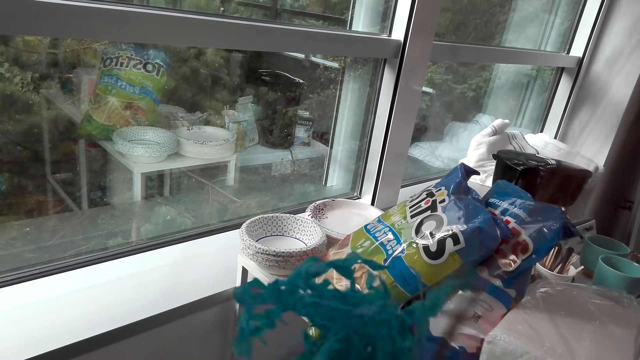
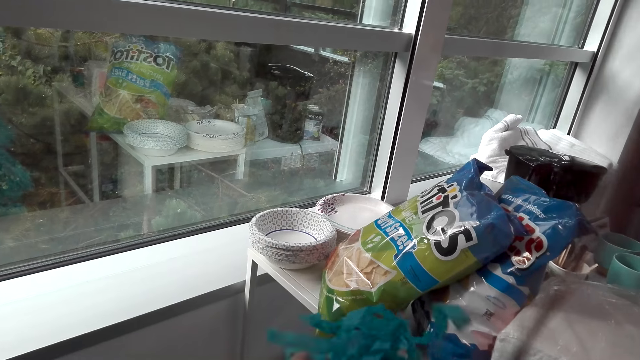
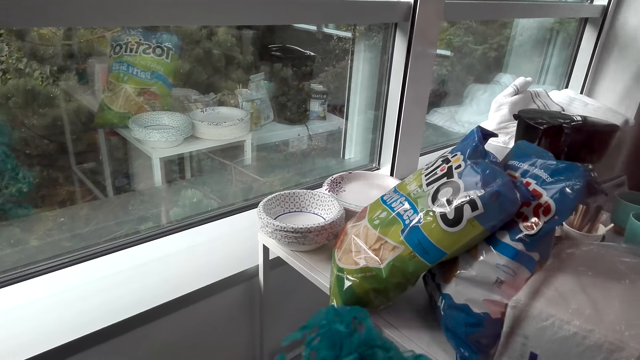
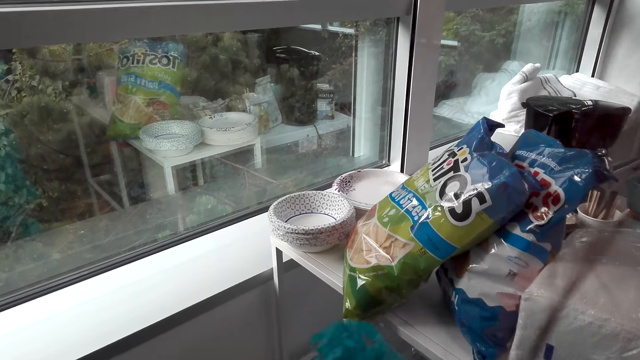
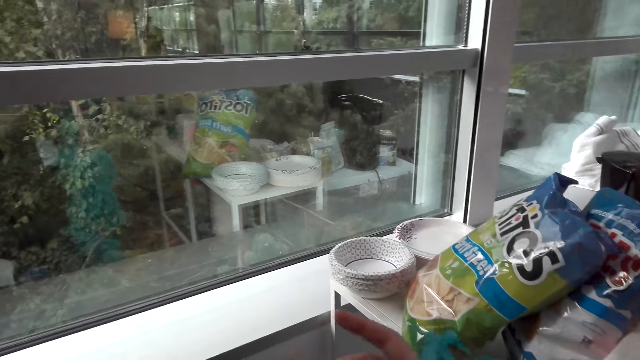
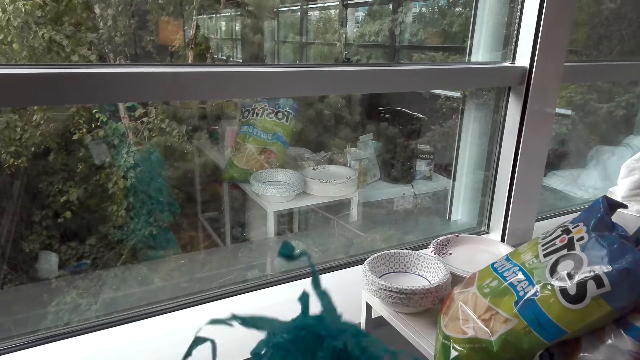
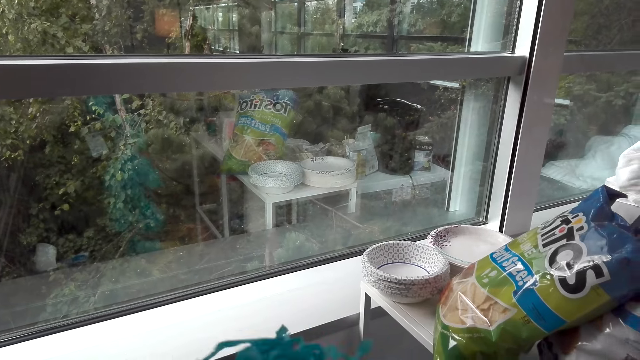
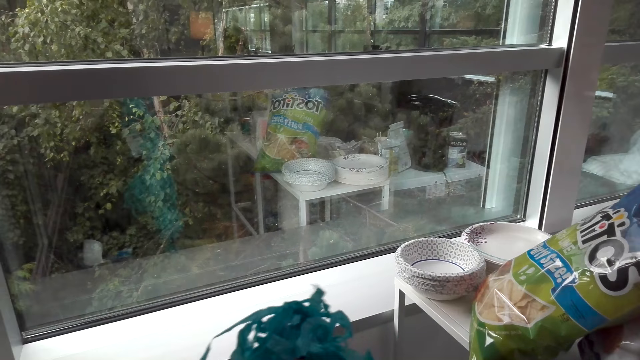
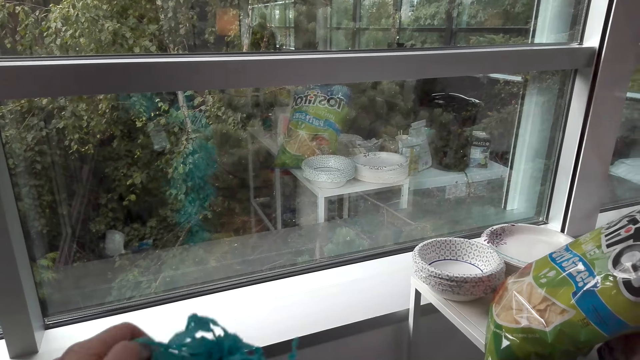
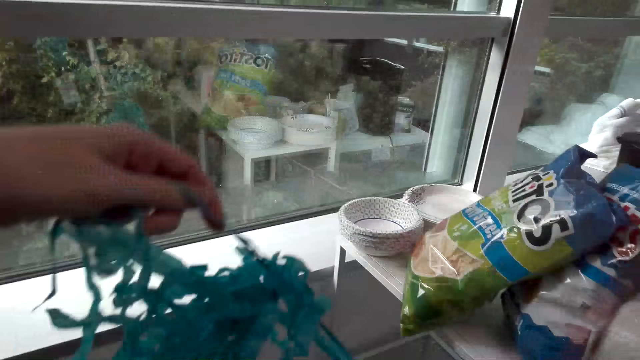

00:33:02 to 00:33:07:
The camera wearer arranges decorative papers.

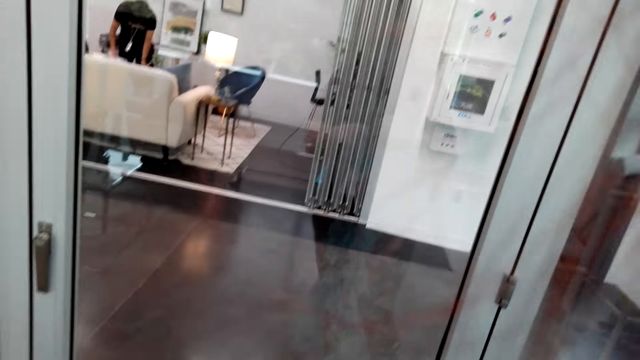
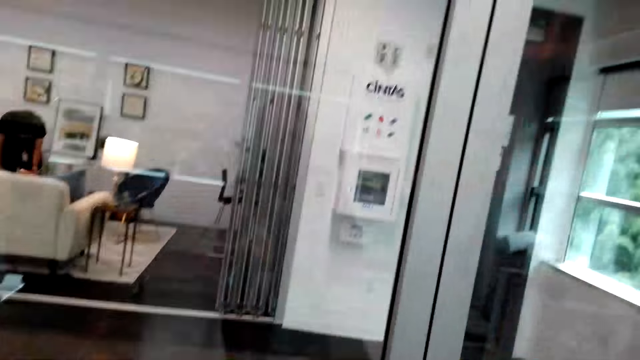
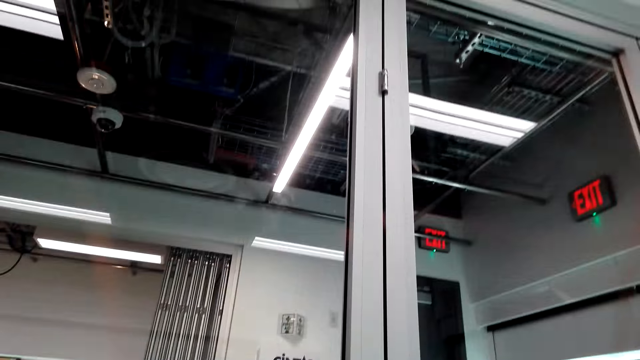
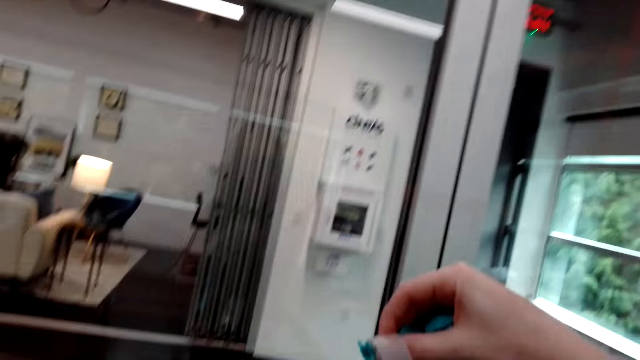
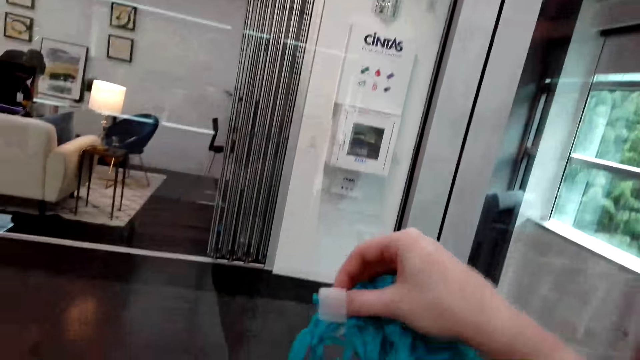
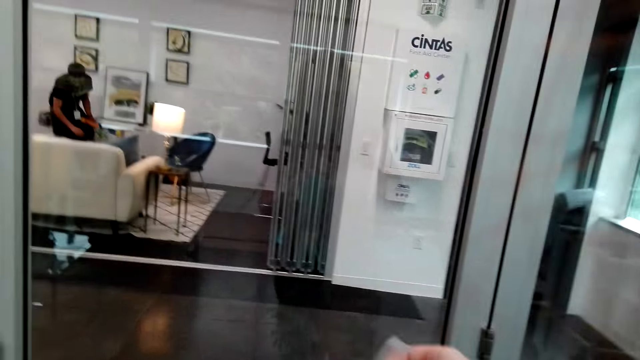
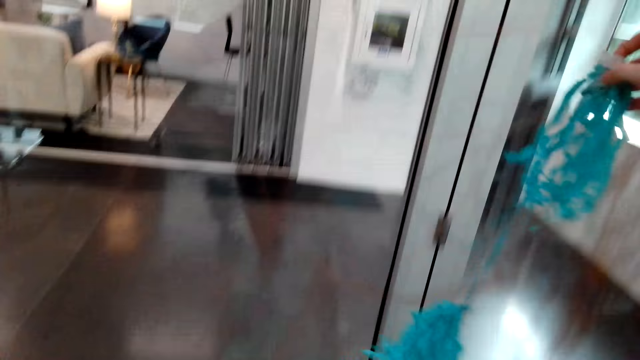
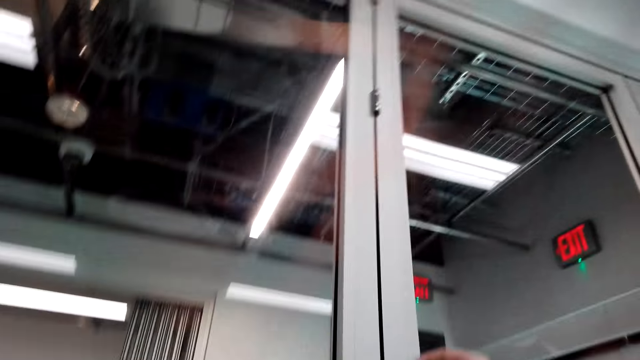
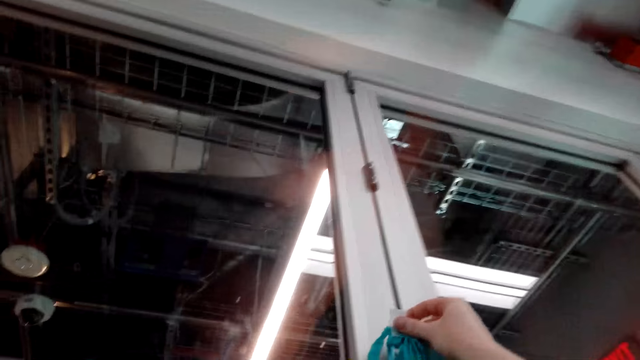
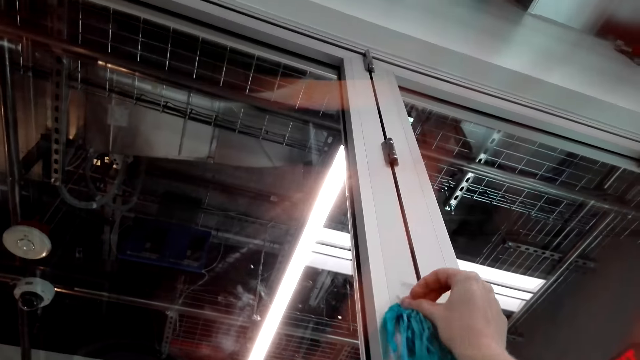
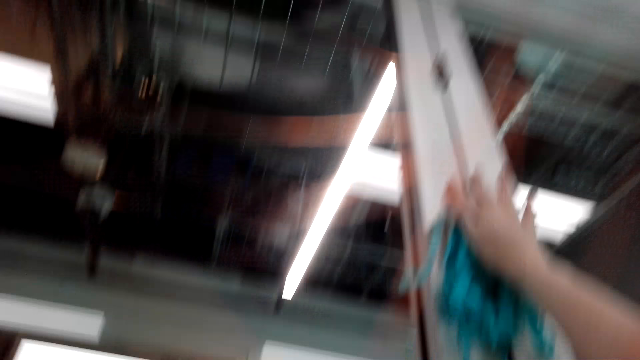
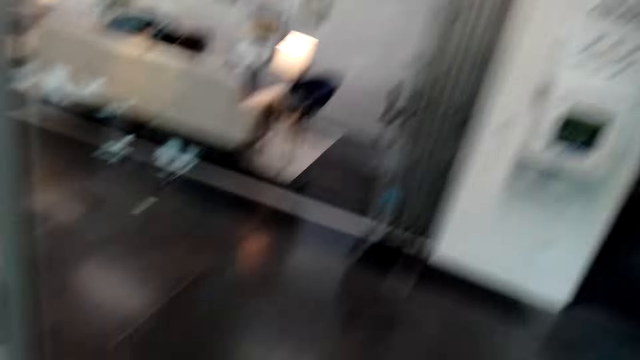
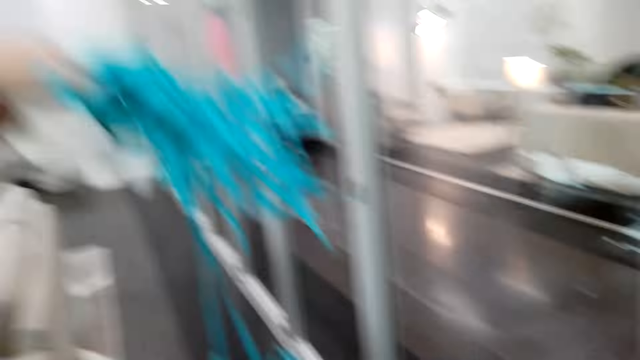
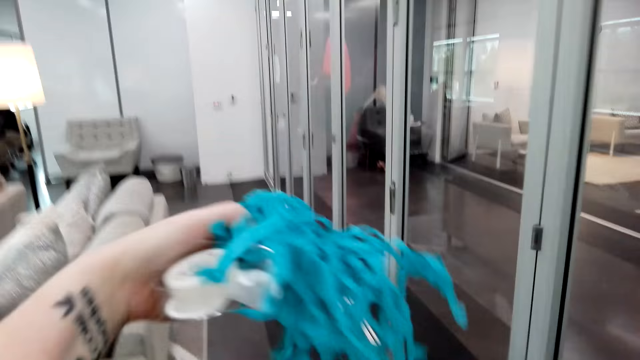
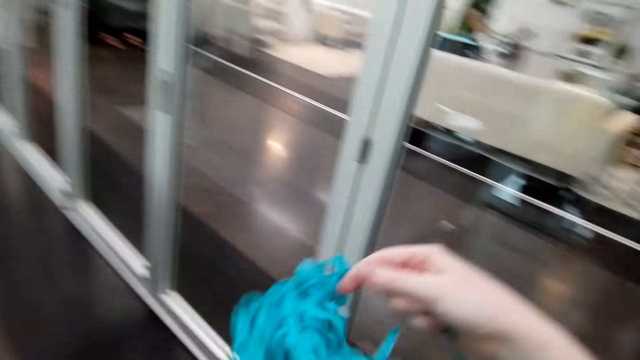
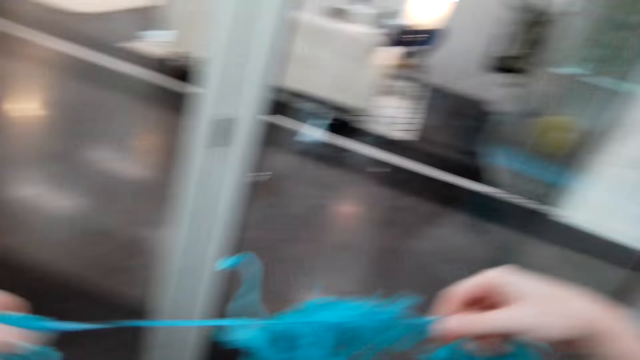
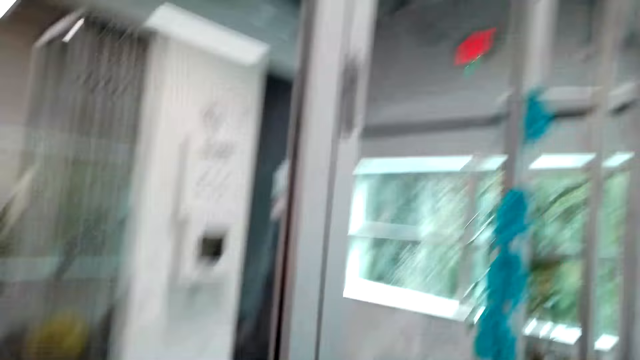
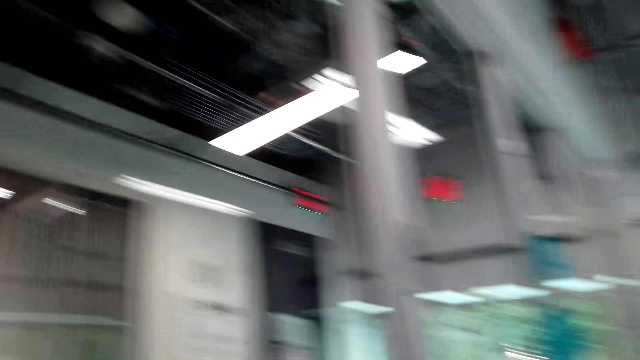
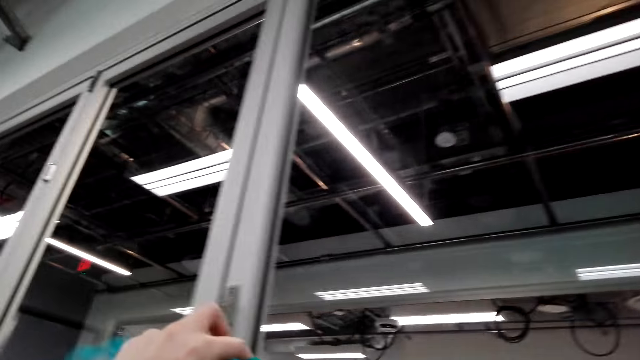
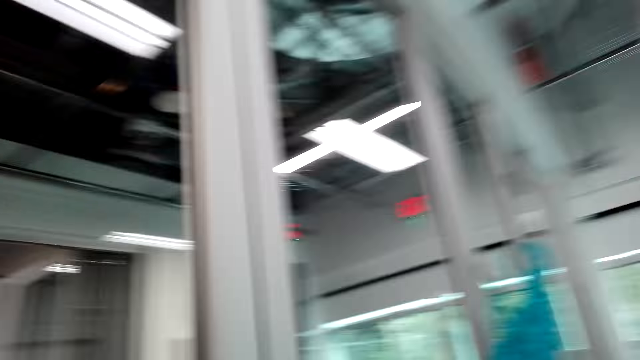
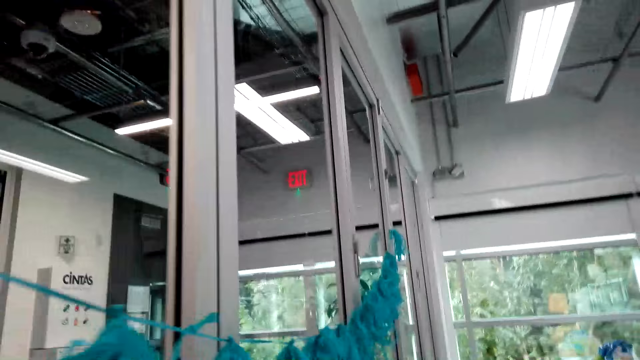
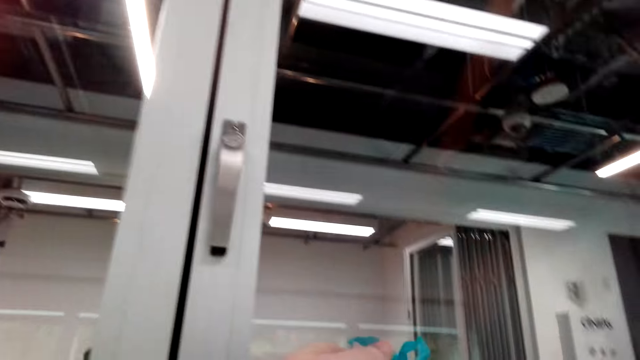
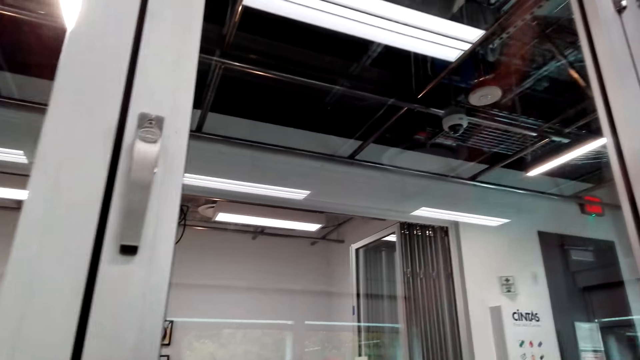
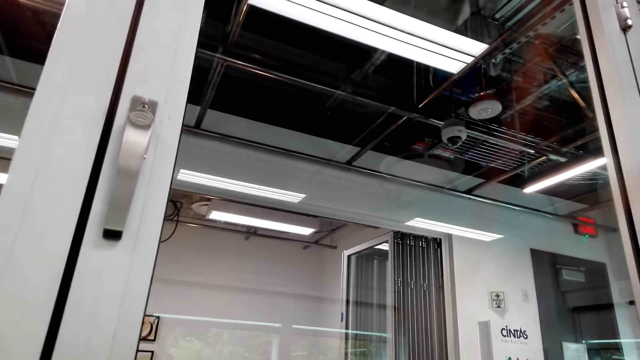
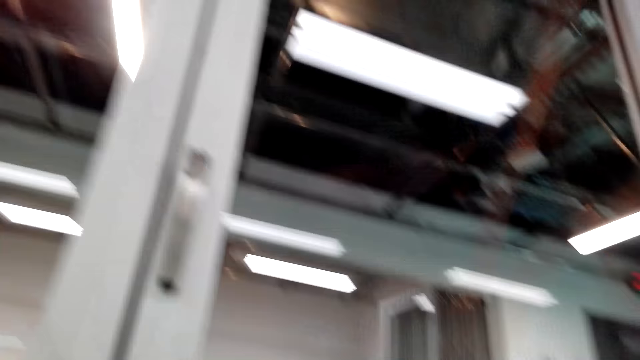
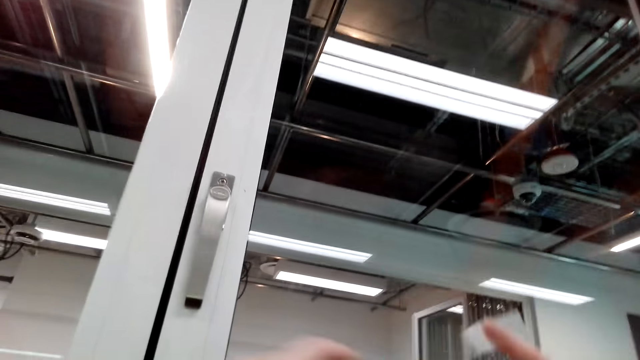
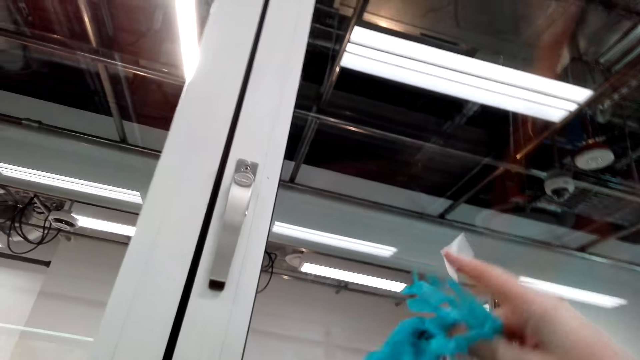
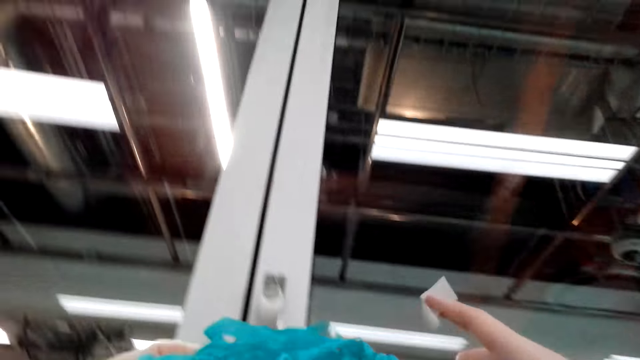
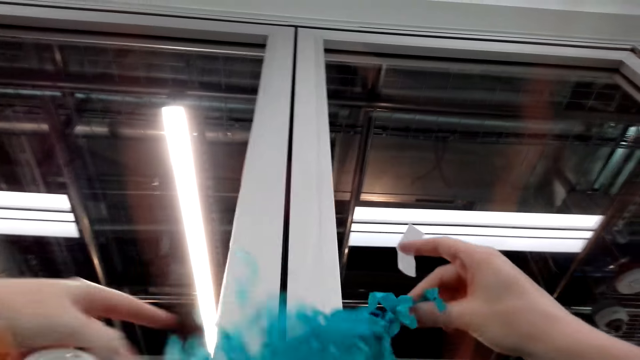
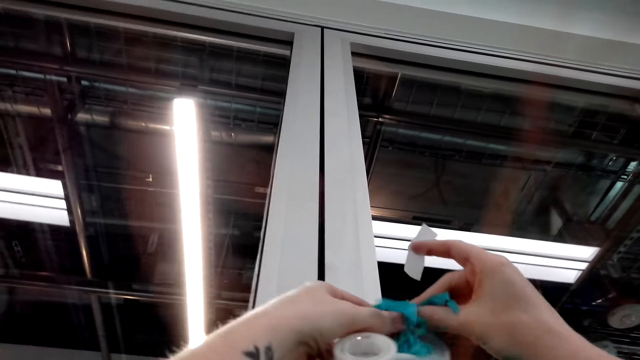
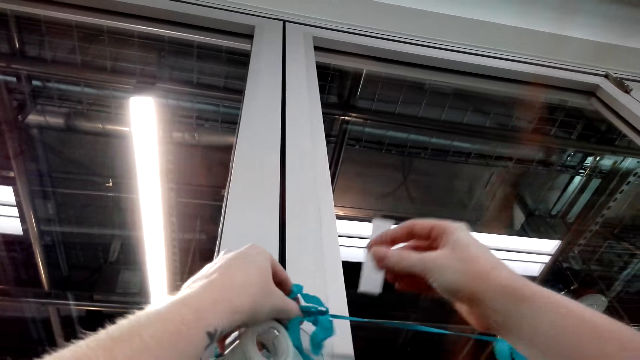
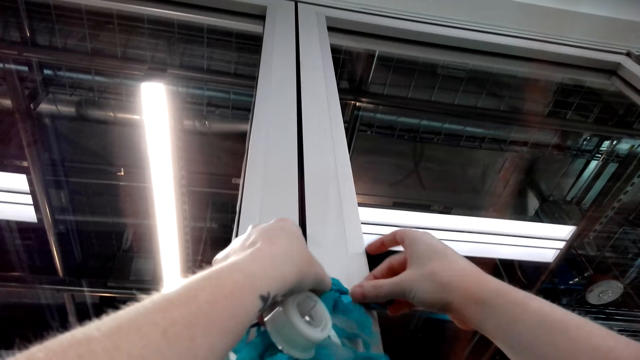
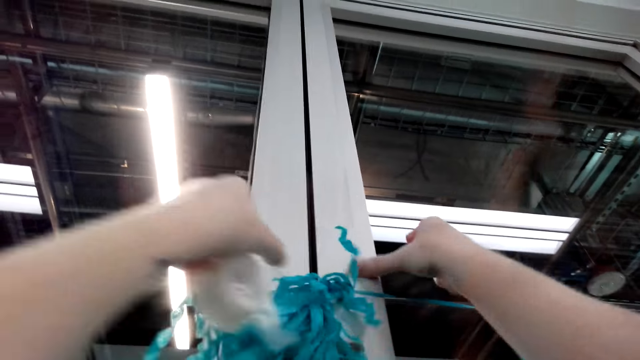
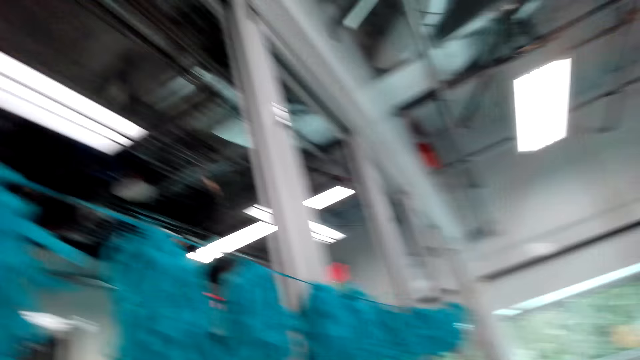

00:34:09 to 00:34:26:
The camera wearer puts tape on the decorations. They stick the decorations on the glass wall. They put decorative papers on the wall.
